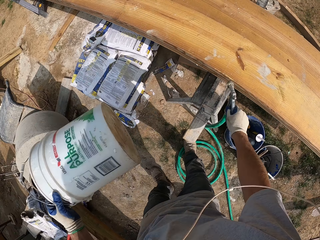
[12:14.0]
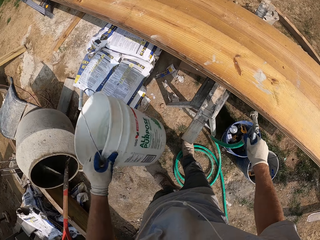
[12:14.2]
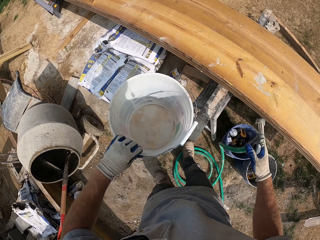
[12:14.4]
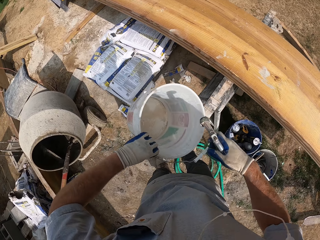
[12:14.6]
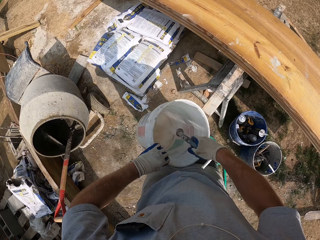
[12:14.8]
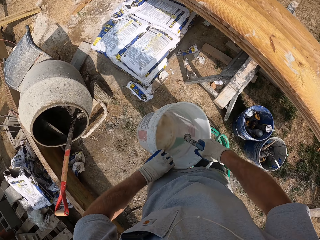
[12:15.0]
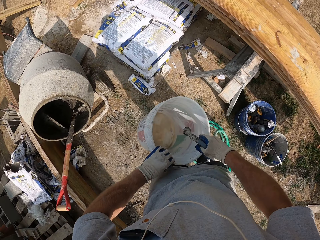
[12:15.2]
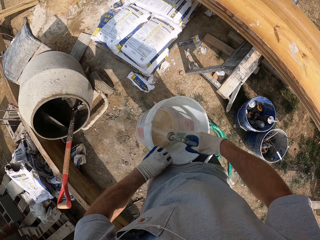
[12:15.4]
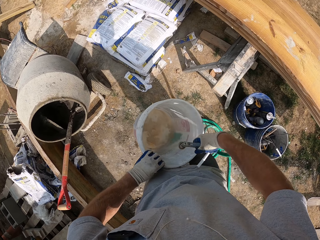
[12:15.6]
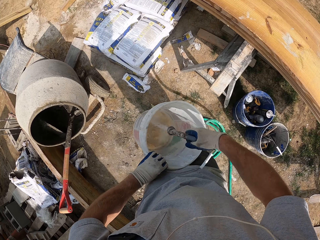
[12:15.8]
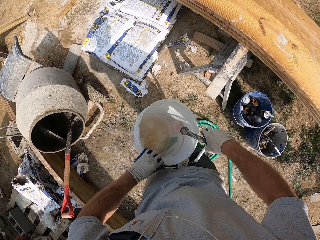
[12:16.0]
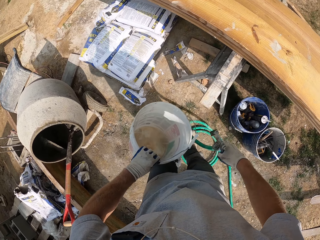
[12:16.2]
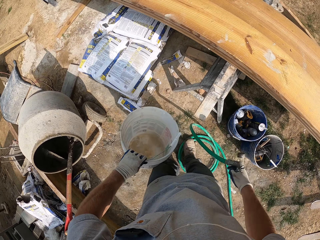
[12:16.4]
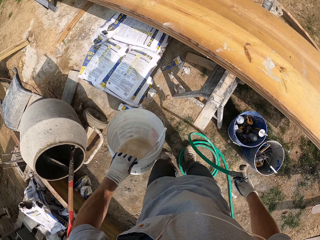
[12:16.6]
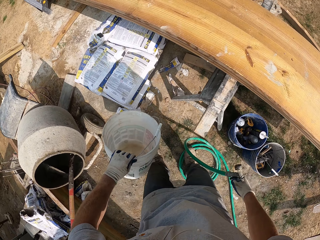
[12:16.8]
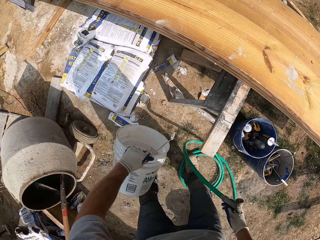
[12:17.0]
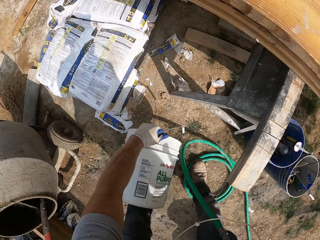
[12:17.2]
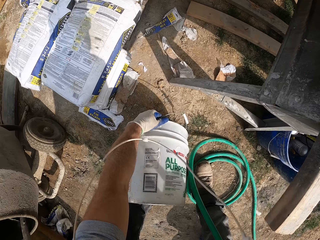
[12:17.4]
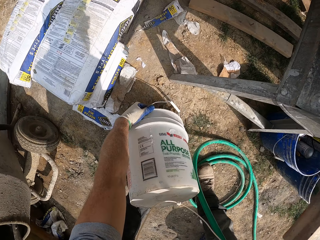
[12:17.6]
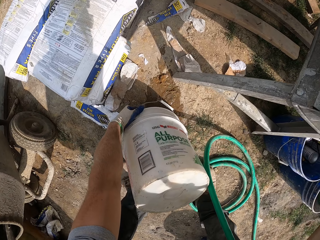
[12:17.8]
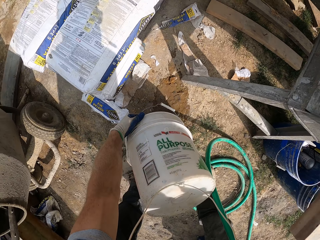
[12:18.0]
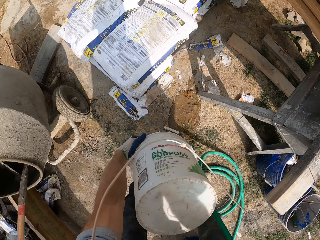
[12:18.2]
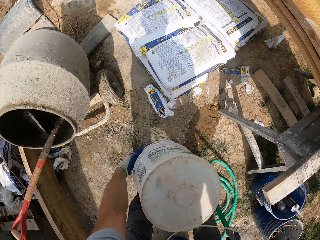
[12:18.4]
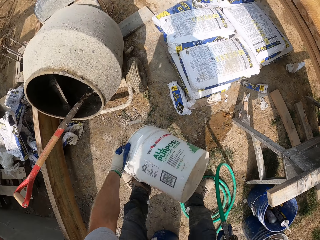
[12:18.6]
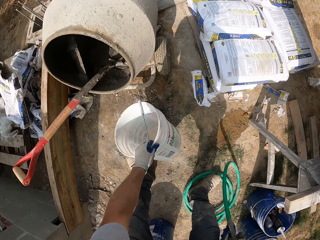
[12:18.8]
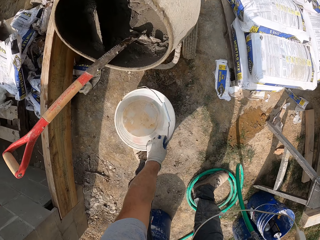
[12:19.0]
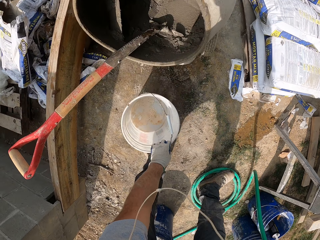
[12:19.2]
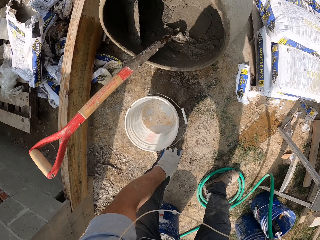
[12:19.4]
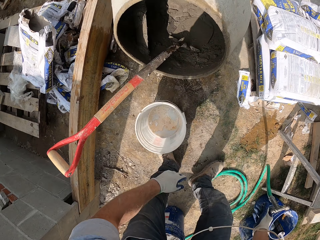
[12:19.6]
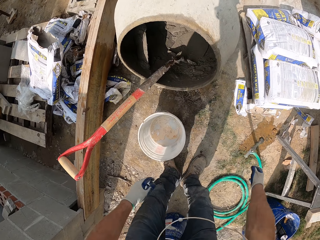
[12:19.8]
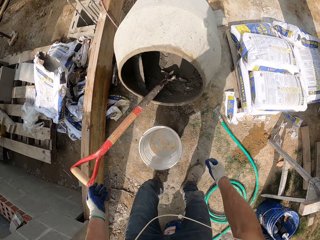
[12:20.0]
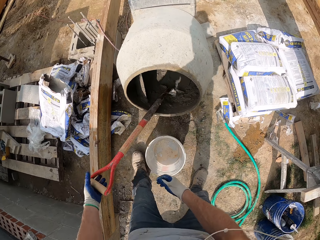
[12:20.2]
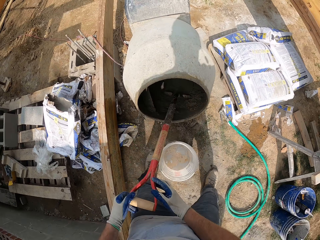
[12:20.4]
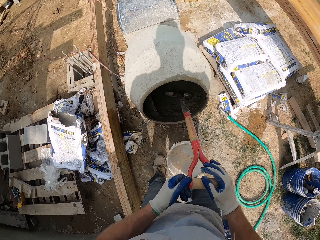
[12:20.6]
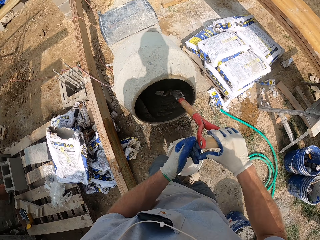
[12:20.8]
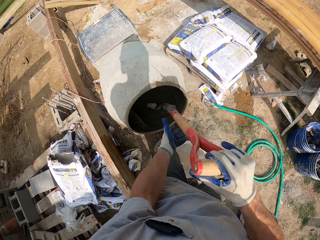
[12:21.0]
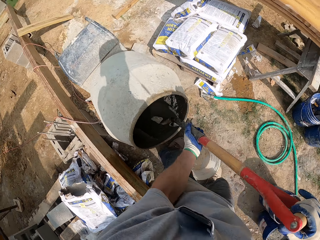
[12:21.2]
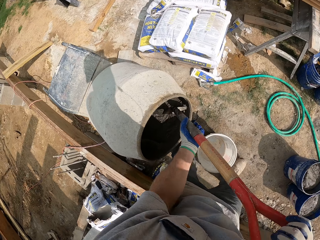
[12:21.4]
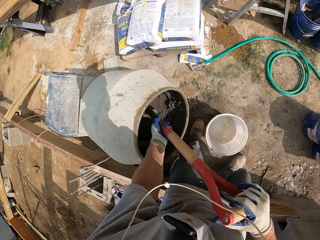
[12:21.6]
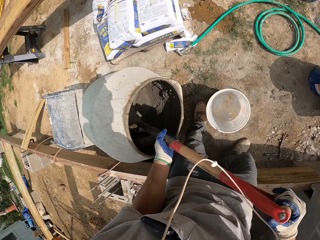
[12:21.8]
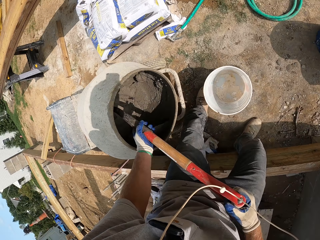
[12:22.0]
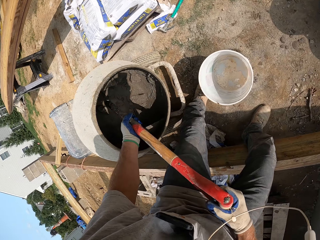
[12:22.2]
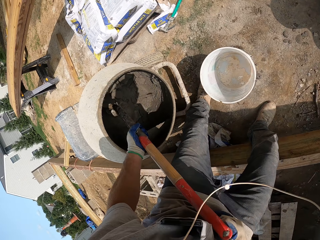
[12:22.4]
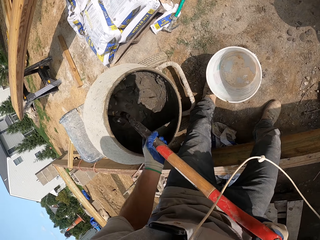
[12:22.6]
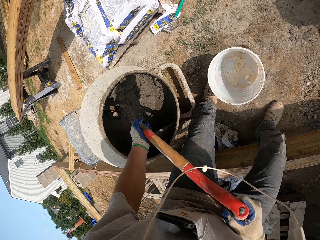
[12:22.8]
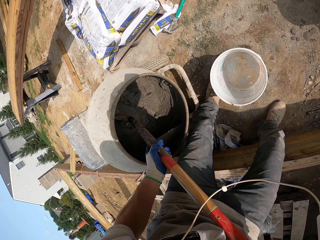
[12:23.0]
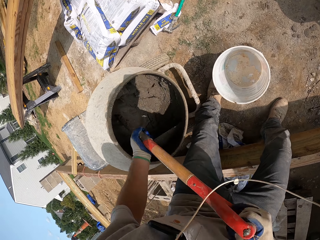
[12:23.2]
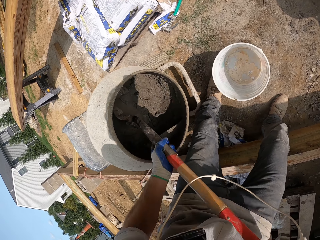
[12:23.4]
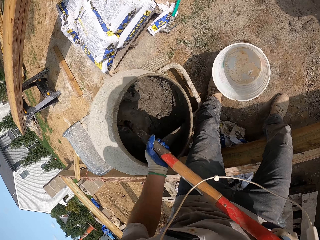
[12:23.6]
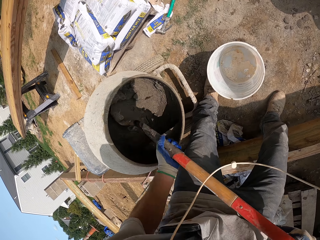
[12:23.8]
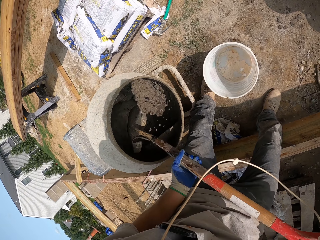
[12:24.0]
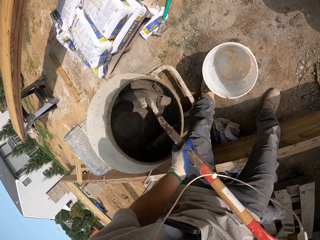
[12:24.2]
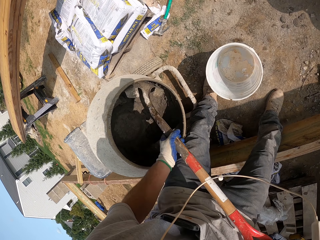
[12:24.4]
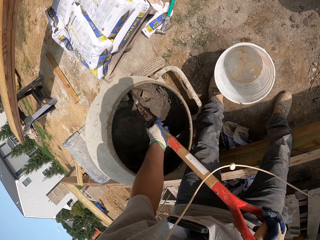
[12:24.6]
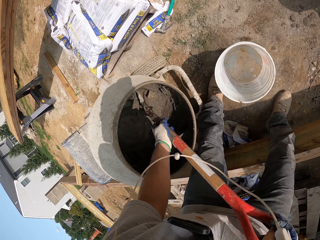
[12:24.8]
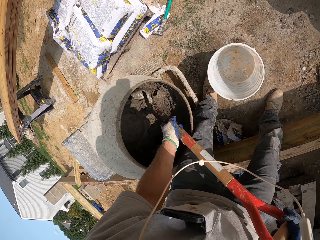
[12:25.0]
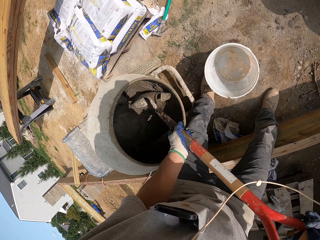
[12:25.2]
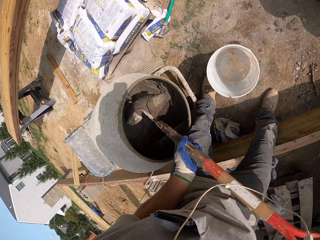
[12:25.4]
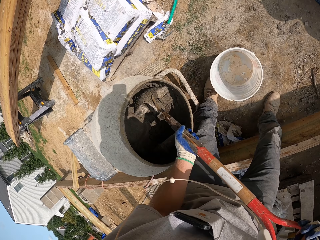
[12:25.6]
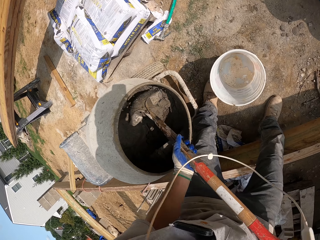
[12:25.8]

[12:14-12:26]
The camera wearer picks up the water hose gun or water spray gun. They spray water into the white bucket. They pour out the water in the white bucket. They drop the white bucket on the floor. They drop the water spray gun. They mix cement in the mortar mixer. They pack the cement from the cement mixer with the shovel.

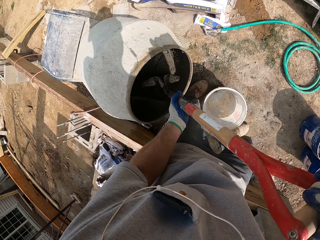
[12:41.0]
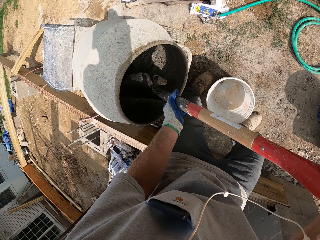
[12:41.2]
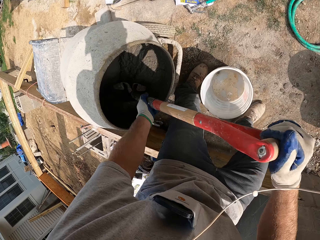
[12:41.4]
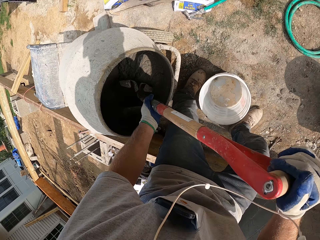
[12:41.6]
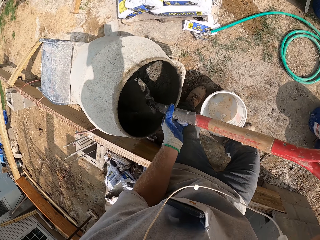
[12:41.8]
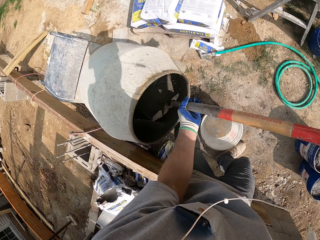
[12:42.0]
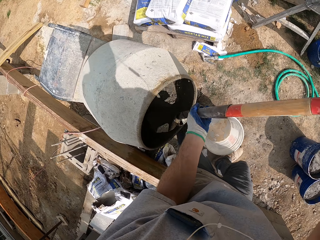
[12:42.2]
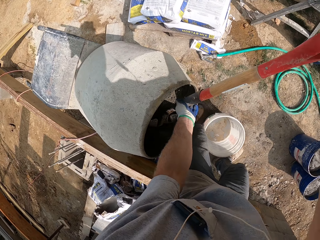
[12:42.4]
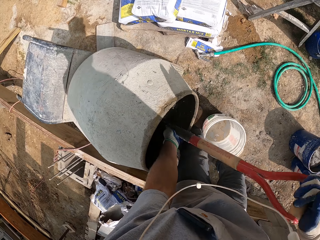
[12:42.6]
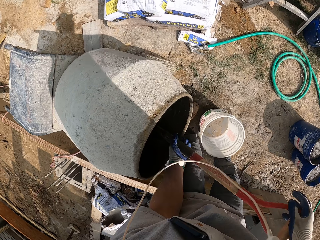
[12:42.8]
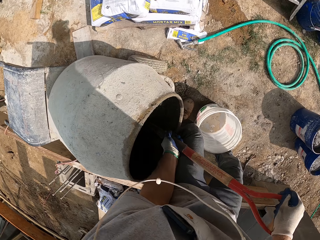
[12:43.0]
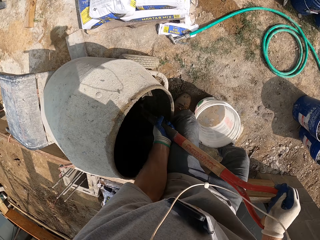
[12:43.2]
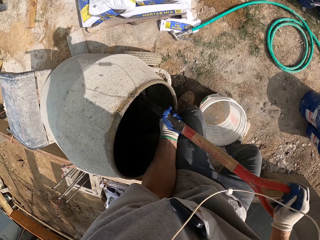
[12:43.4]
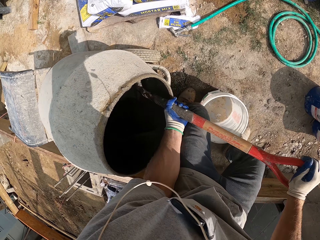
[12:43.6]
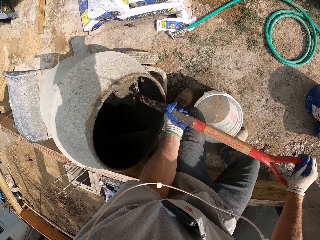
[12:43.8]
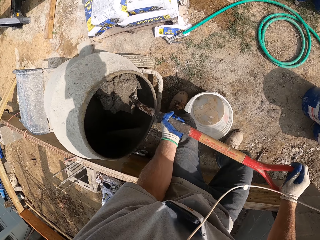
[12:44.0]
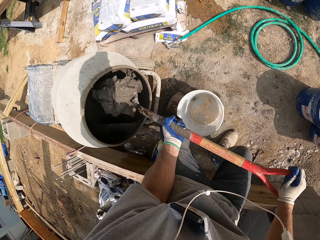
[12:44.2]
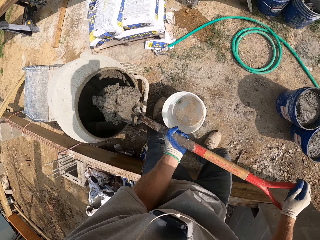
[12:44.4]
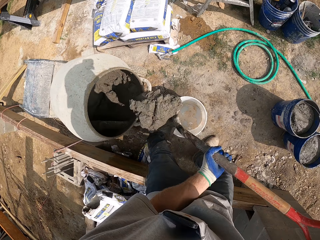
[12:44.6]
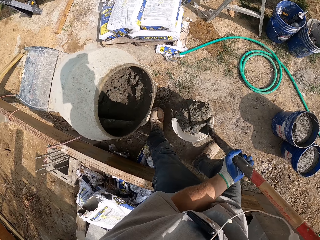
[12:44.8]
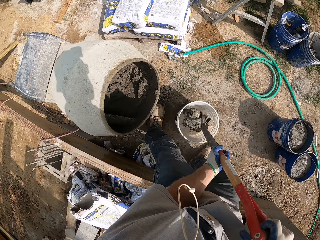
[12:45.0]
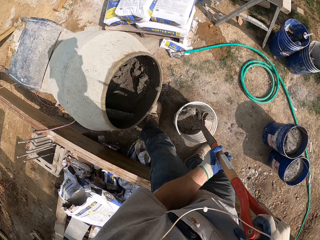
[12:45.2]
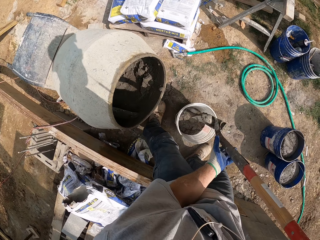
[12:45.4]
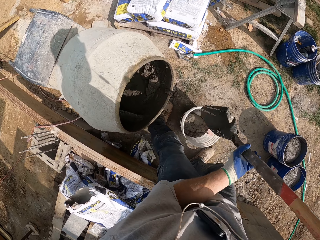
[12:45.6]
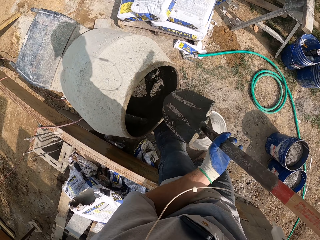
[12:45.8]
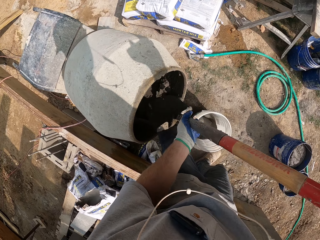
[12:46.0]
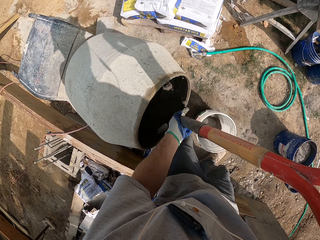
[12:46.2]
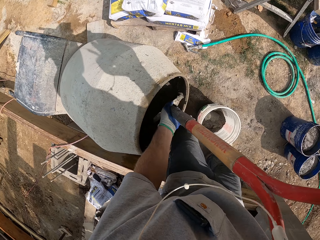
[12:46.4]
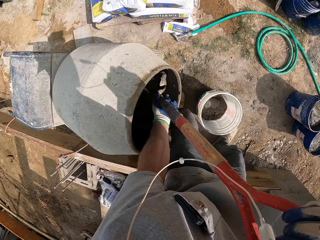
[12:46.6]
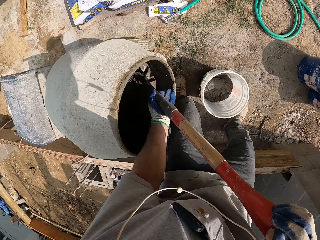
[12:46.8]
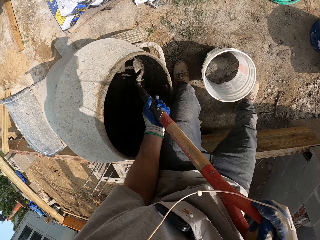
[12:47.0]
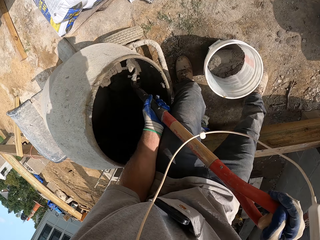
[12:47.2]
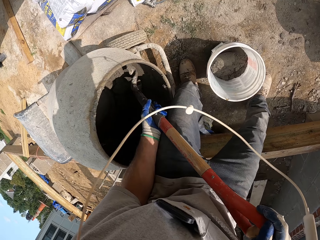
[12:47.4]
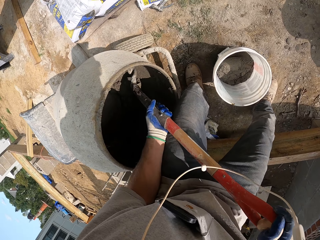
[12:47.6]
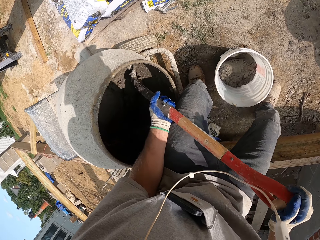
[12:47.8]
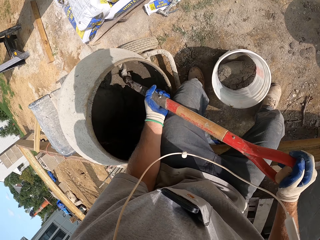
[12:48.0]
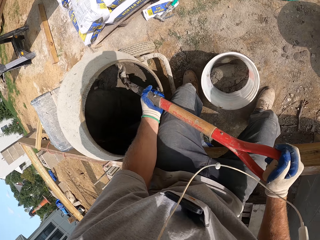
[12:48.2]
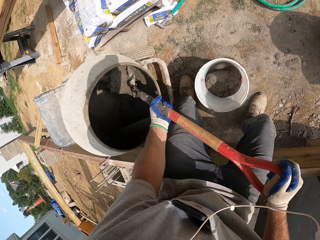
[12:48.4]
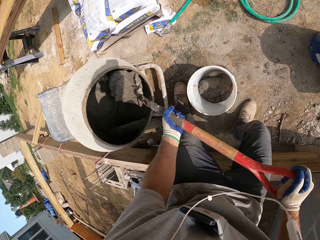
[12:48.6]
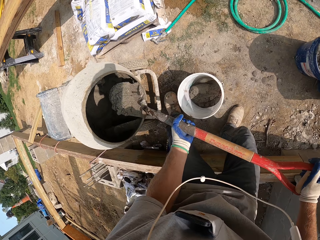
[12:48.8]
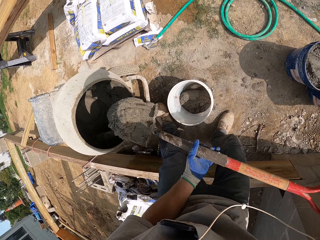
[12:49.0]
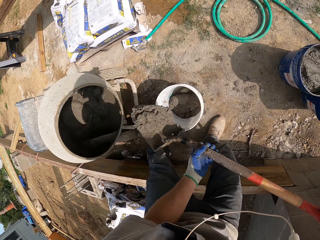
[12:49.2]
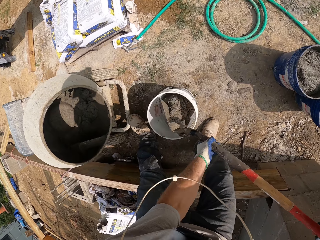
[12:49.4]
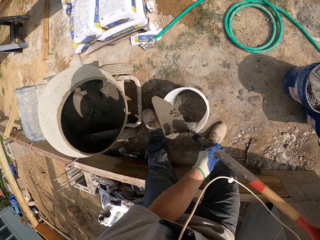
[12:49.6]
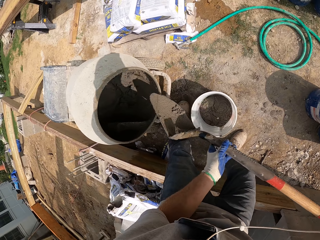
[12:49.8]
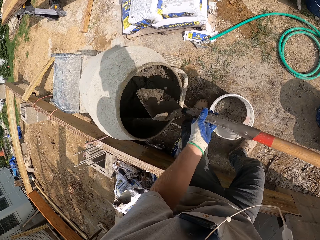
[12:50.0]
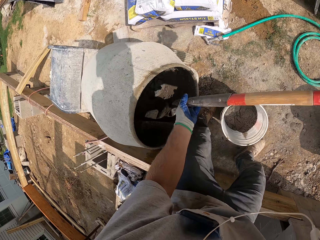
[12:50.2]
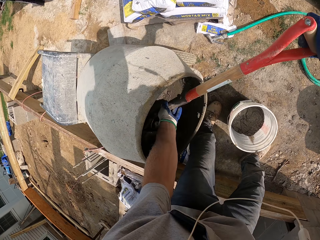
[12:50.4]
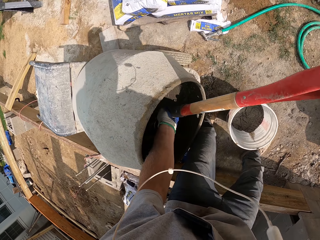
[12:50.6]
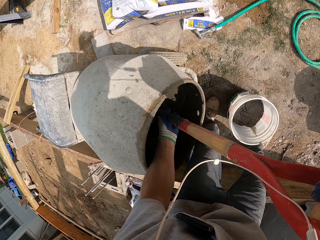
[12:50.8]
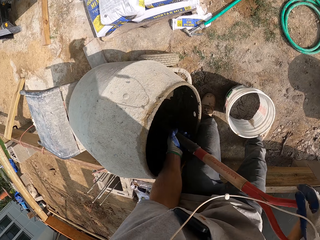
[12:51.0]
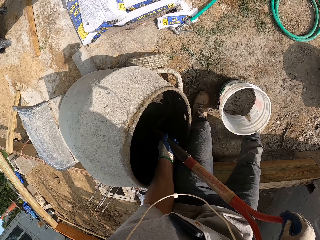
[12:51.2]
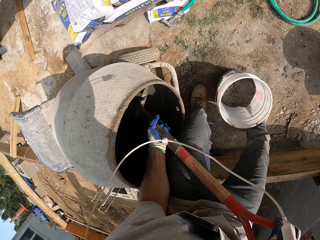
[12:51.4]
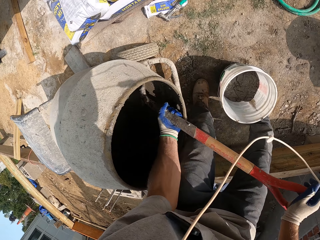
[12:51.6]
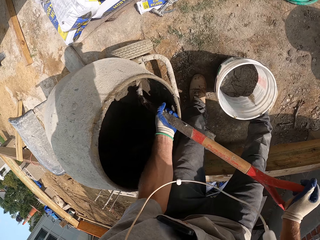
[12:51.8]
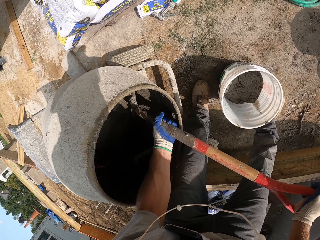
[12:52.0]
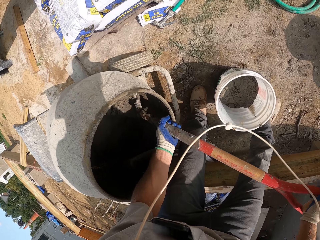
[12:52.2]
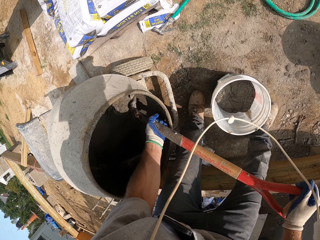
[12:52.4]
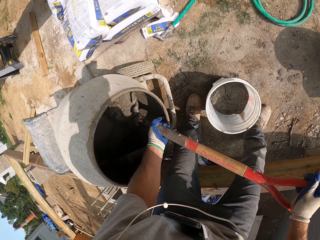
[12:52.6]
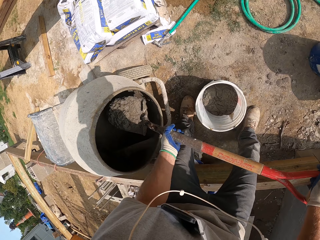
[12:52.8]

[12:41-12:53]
The camera wearer scoops the cement with the shovel. They pour the cement into the white bucket. They scoop the cement with the shovel. They pour the cement in the bucket. They scoop the cement with the shovel.
